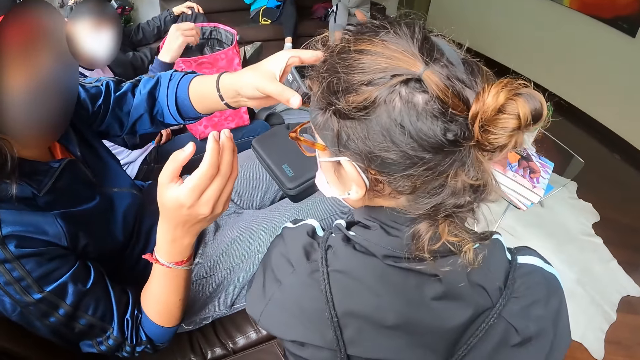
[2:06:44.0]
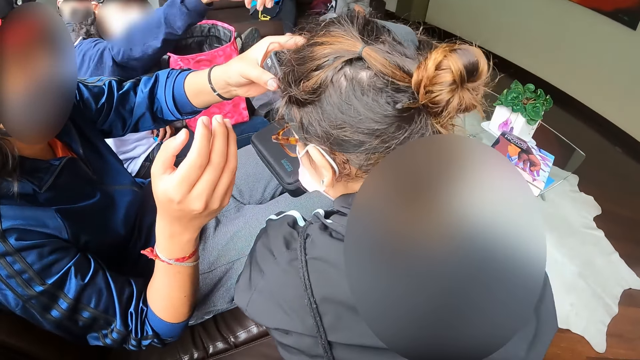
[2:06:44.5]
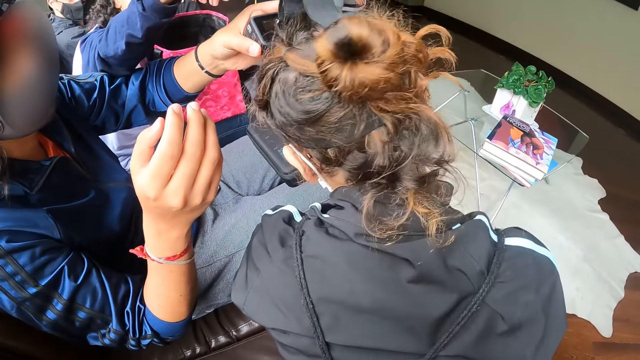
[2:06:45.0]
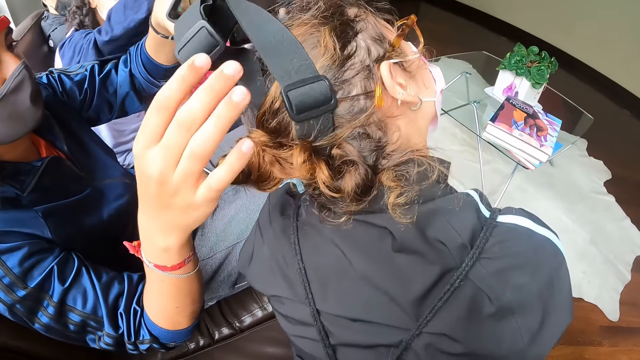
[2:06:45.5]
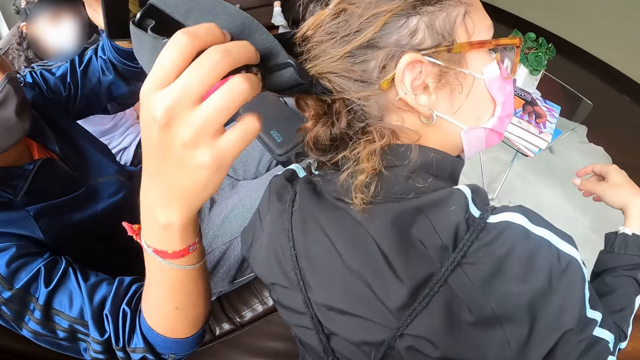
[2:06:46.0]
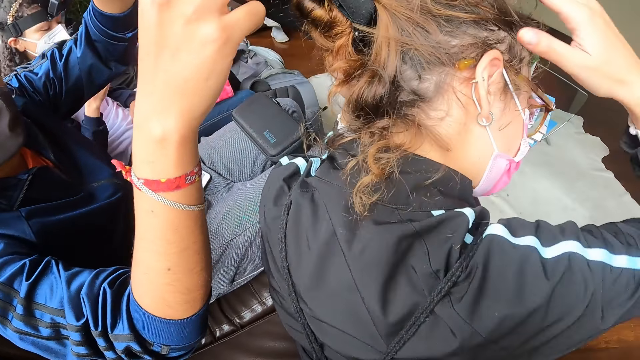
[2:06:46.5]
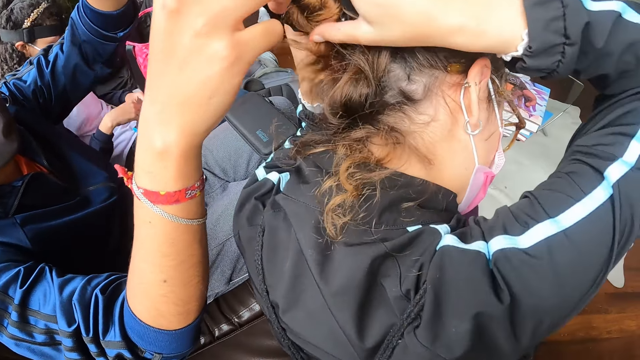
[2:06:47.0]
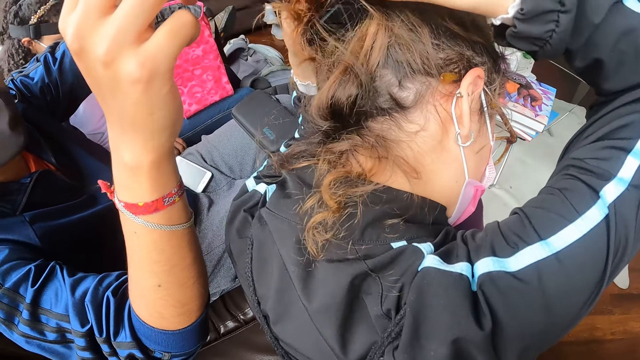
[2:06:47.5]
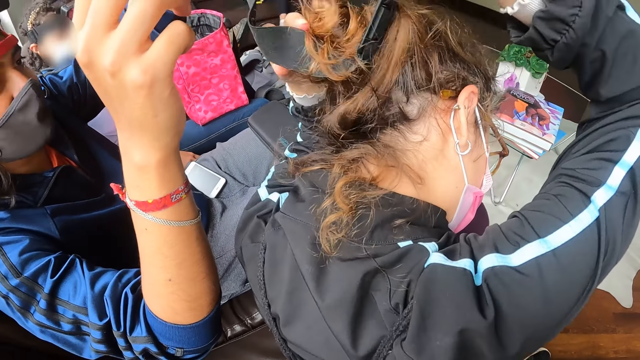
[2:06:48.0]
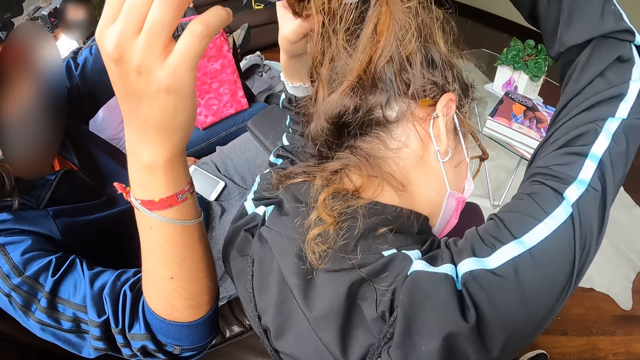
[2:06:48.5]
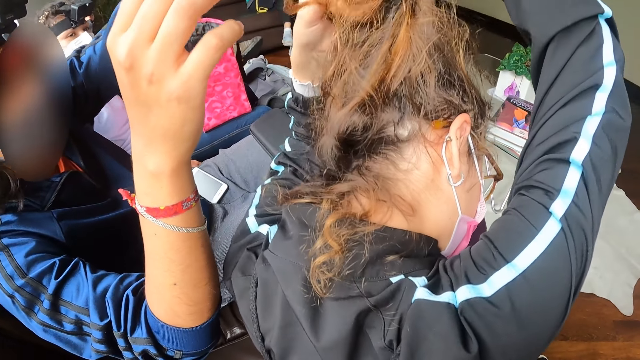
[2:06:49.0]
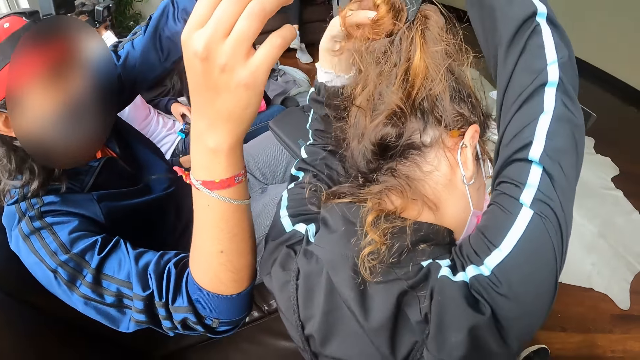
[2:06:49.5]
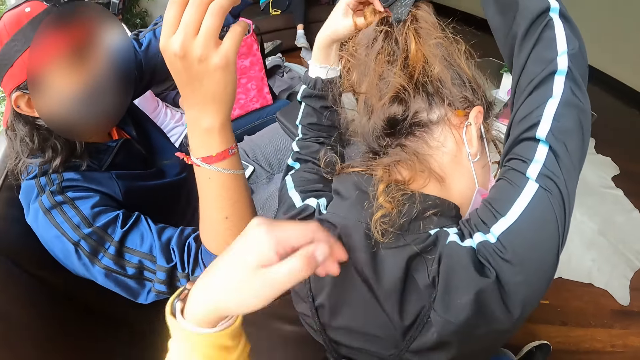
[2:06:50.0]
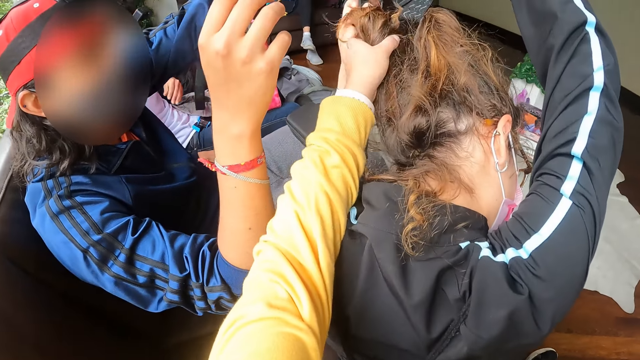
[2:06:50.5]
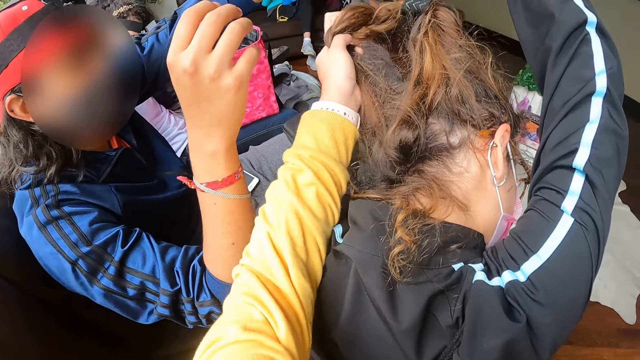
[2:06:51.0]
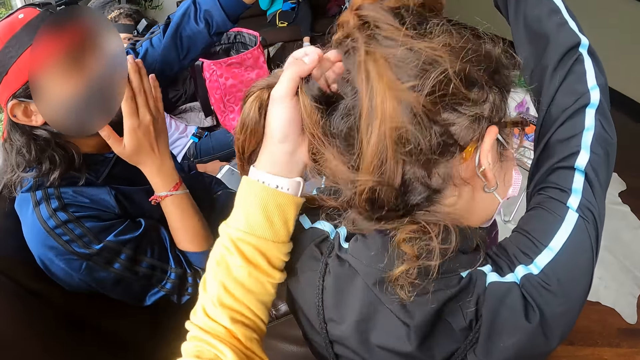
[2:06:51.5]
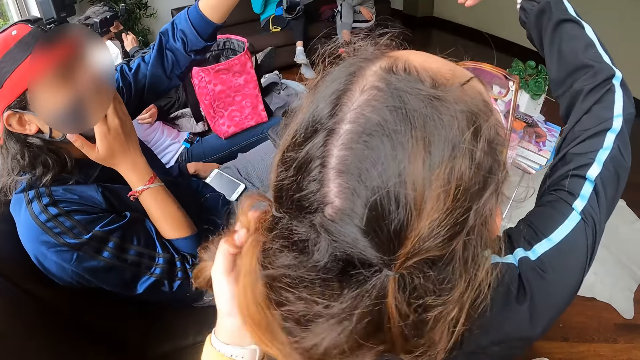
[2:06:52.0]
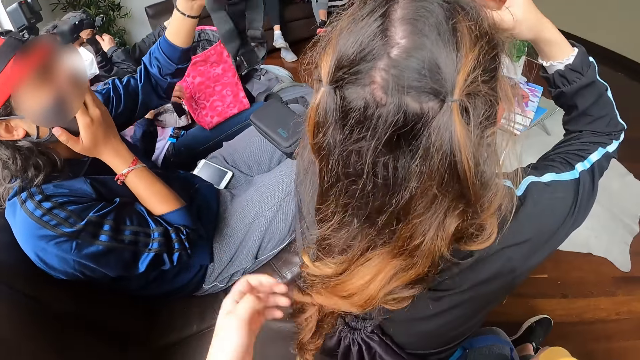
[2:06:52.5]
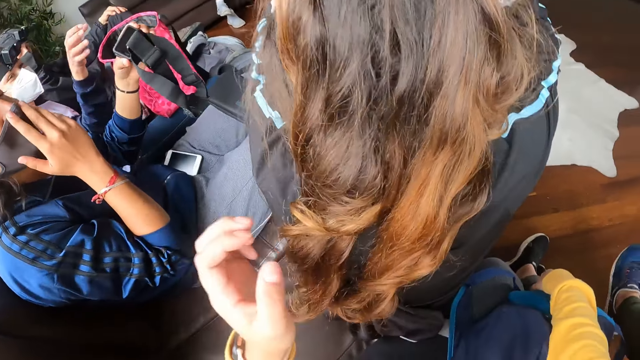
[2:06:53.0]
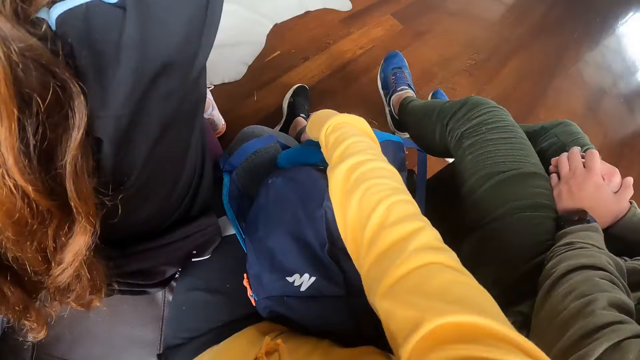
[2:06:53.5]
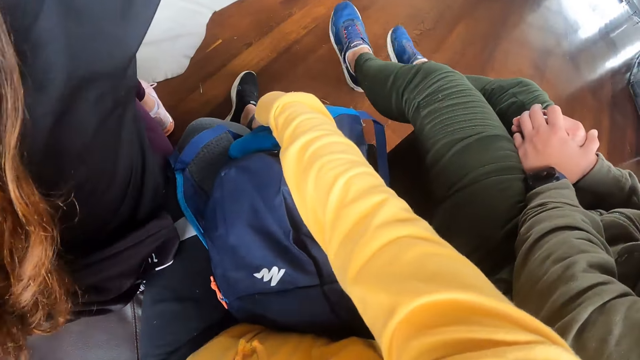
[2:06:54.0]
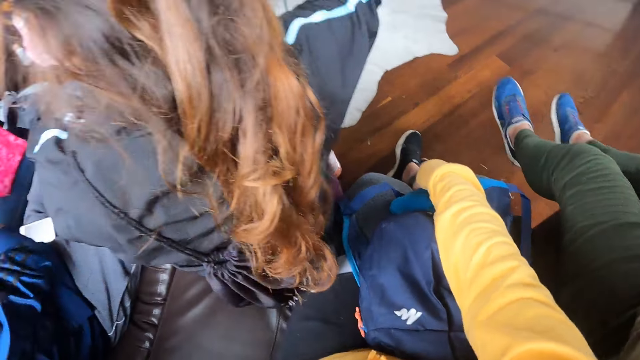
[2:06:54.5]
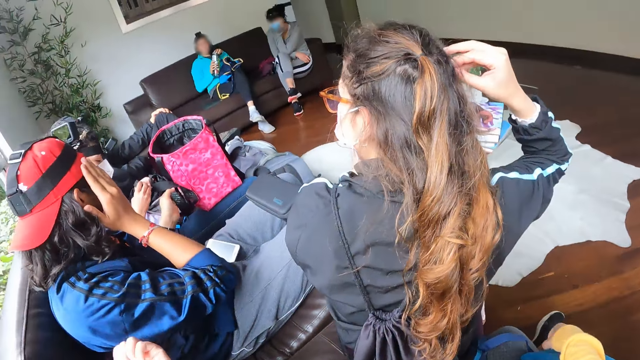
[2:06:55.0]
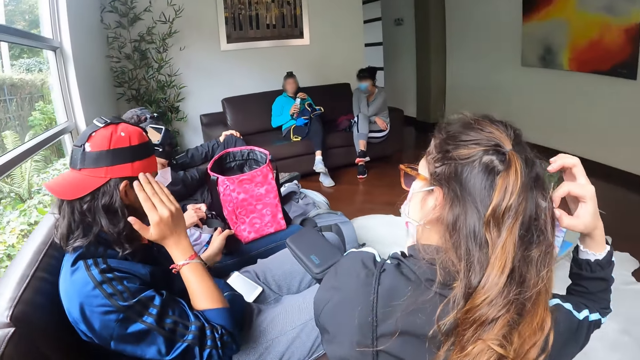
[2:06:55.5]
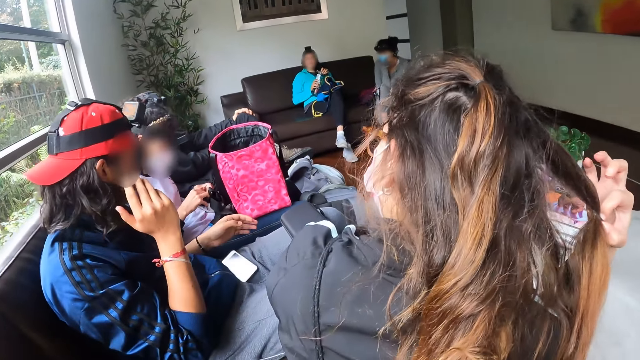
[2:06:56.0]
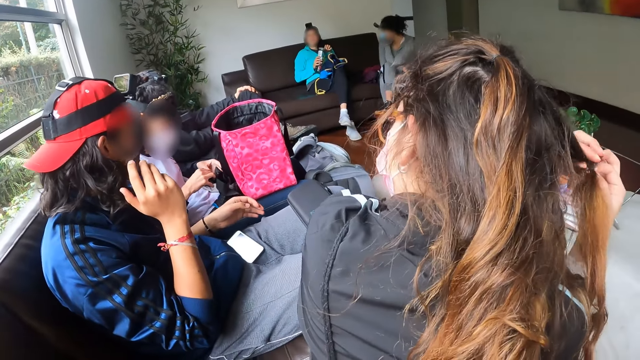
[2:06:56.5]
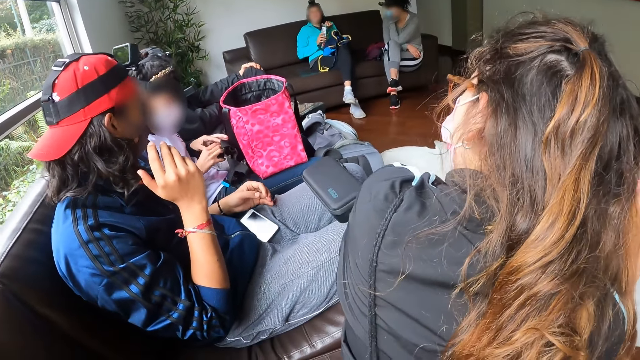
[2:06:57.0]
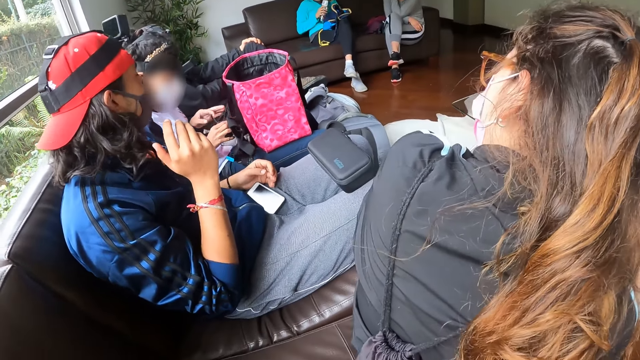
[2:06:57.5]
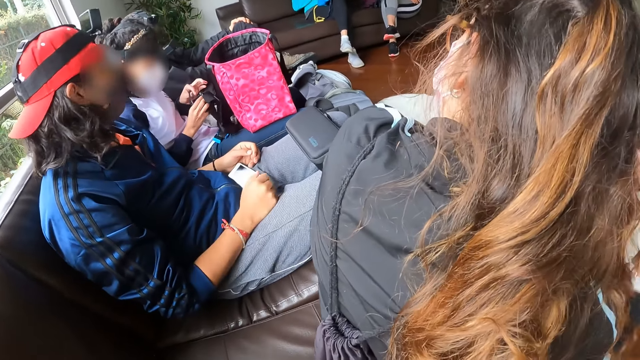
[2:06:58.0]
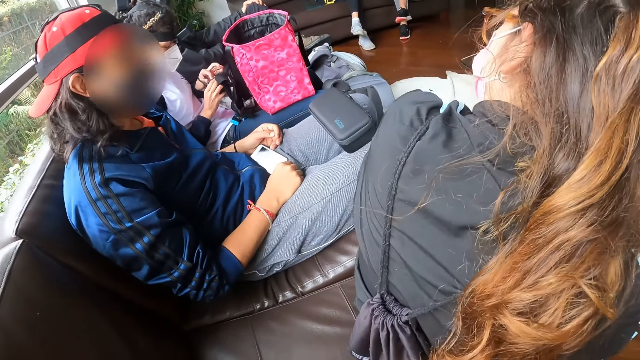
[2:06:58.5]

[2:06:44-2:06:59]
The man adjusts the camera on the woman. Another man stretches his right hand towards the camera on the woman. The camera wearer moves their hand forward and holds the hair. They adjust the woman's hair. They pull the hair, move the hair down, move their hand up, touch the hair, move their hand up, and look around. The first man passes the camera to the other man. The camera wearer moves their hand and looks forward. The other man removes a battery from the camera with his left hand.

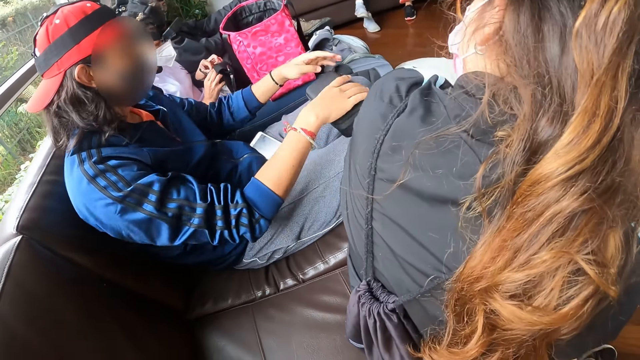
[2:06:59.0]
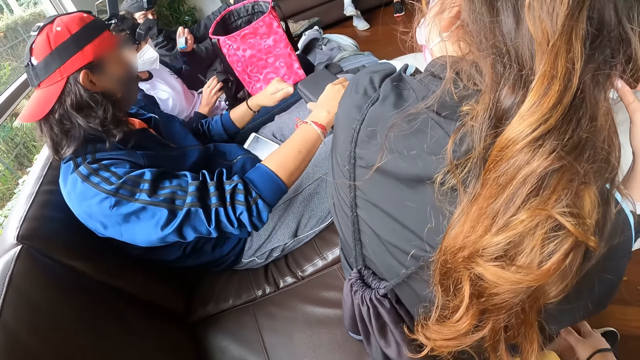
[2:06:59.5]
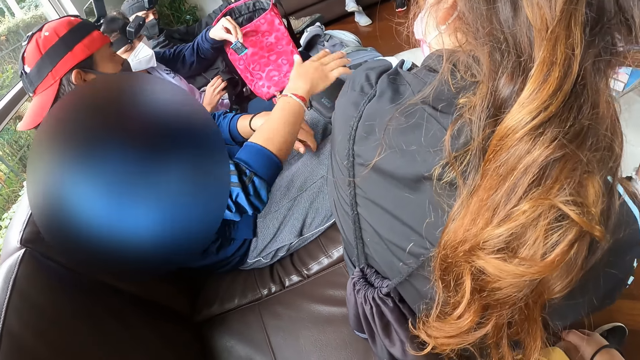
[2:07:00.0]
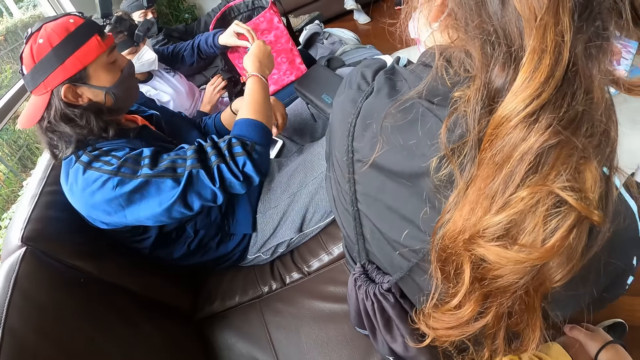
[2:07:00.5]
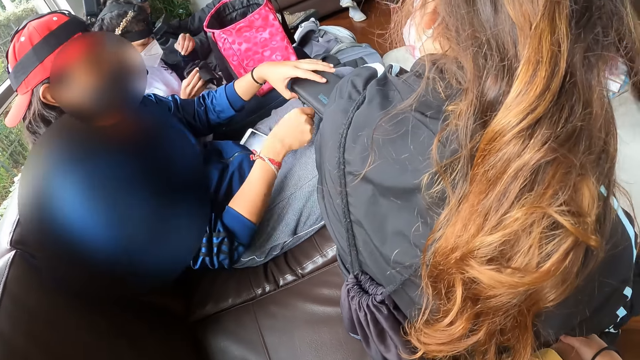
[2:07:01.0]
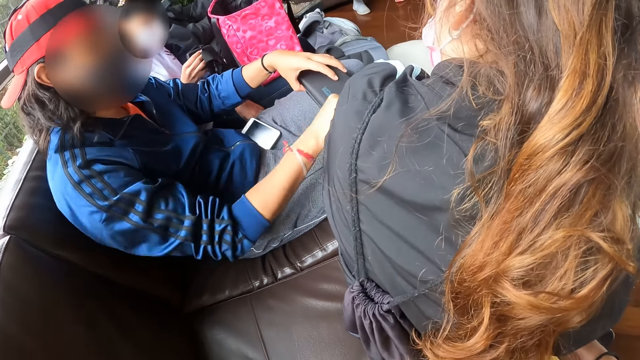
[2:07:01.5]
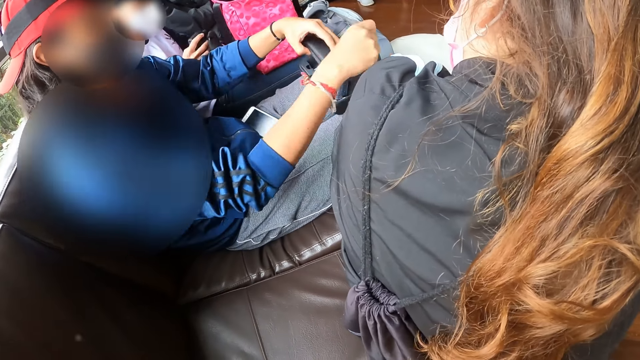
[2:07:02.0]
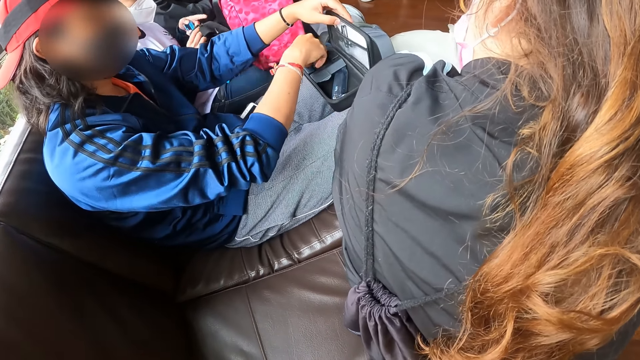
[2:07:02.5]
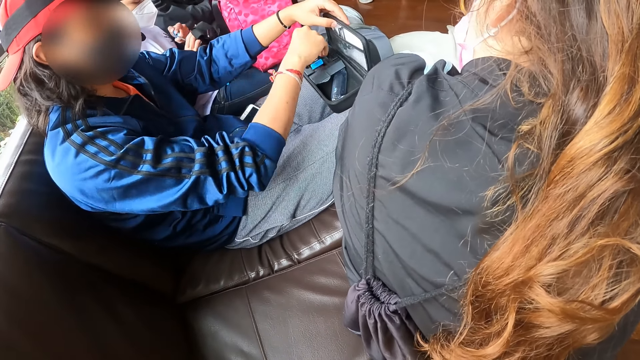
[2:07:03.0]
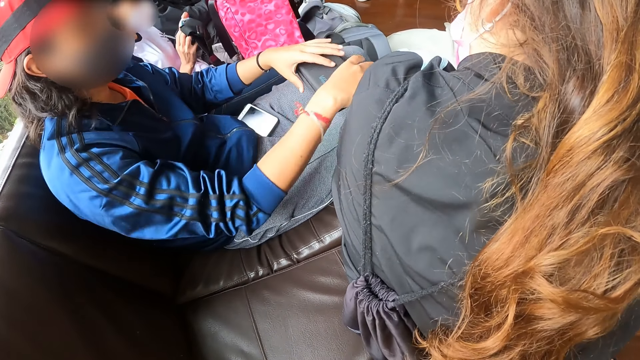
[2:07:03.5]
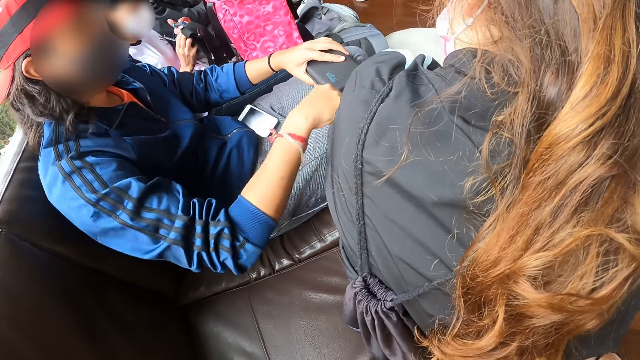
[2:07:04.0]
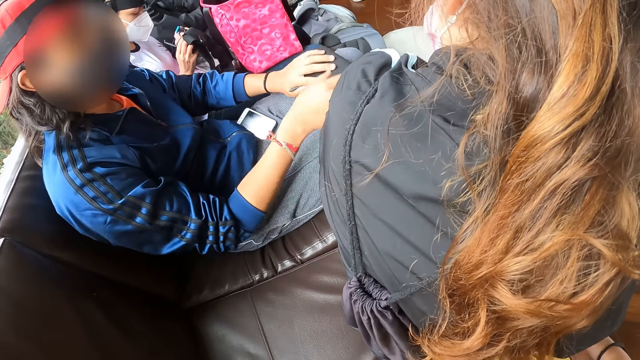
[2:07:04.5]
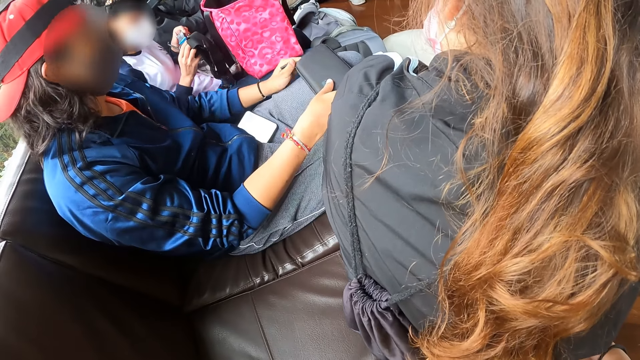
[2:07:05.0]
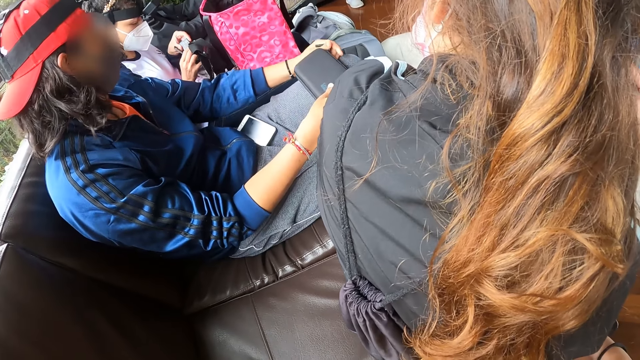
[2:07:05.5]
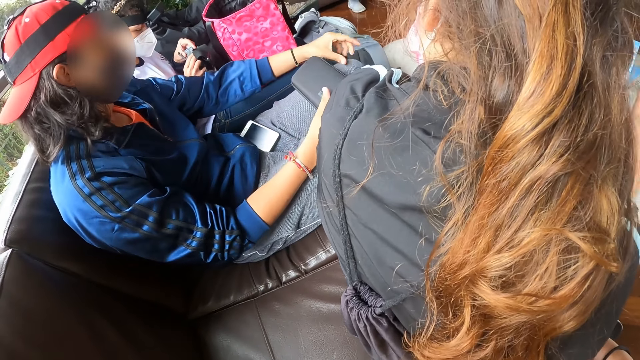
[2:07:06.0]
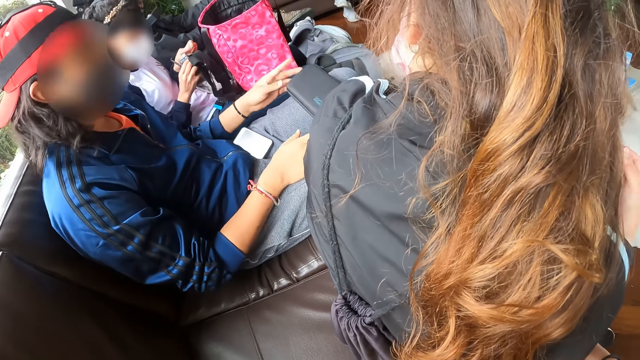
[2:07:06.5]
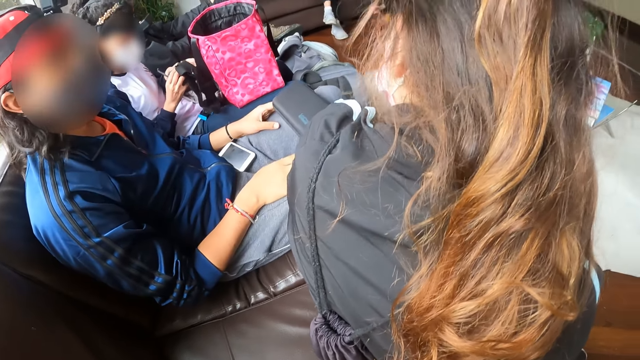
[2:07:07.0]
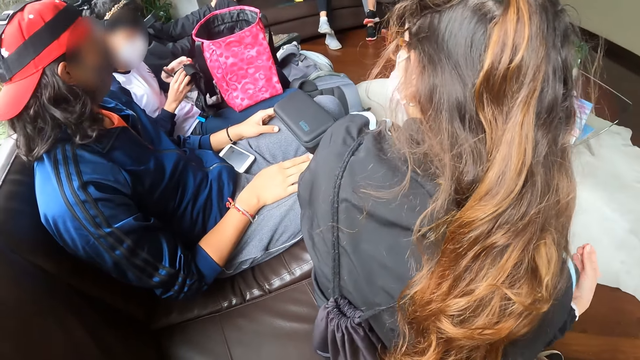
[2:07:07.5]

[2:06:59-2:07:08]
The camera wearer moves their right hand. A man passes the battery to another man. The other man unzips the purse on his lap with his right hand. The first man picks up a battery from his side. The other man drops the battery in his right hand inside the purse on his lap with his right hand. The first man opens the camera in his right hand with his left hand. The other man zips the purse on his lap with his right hand.
